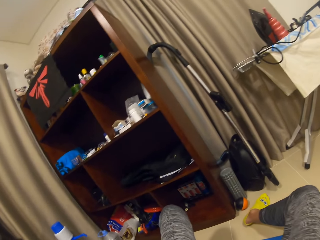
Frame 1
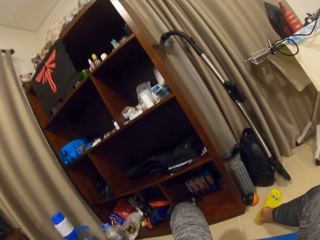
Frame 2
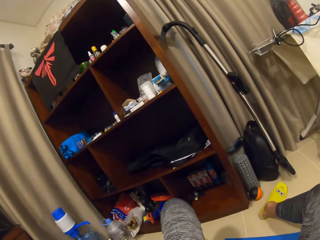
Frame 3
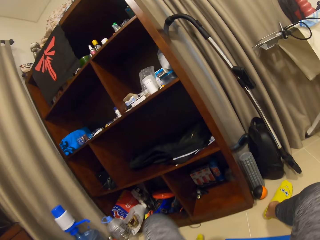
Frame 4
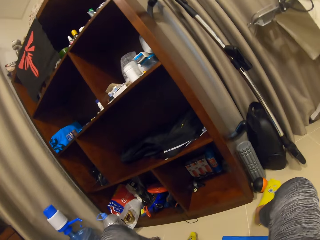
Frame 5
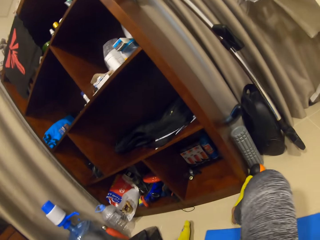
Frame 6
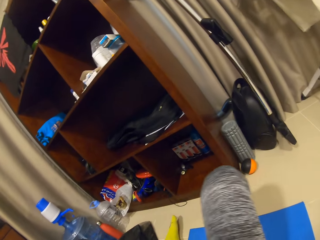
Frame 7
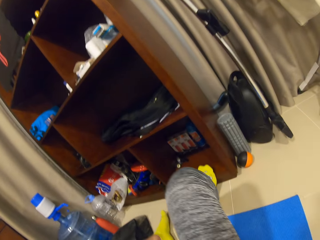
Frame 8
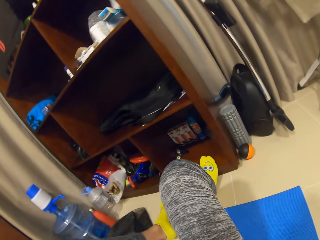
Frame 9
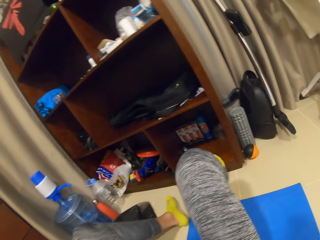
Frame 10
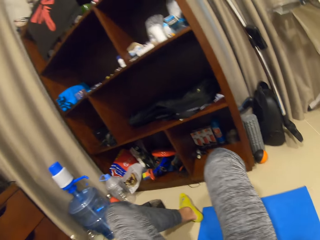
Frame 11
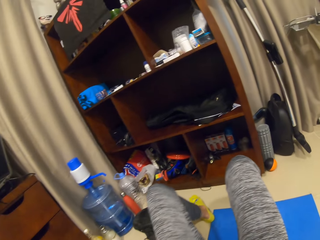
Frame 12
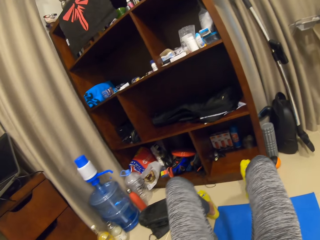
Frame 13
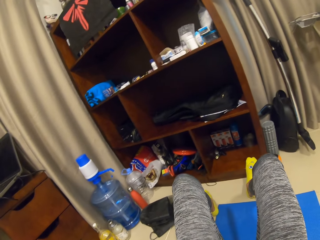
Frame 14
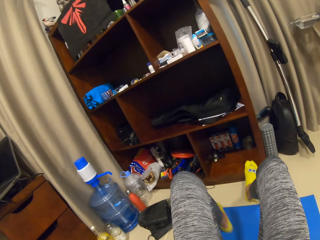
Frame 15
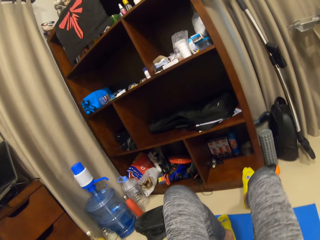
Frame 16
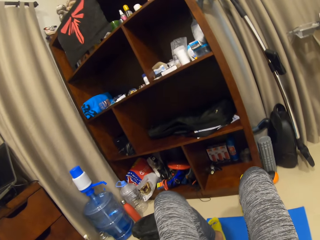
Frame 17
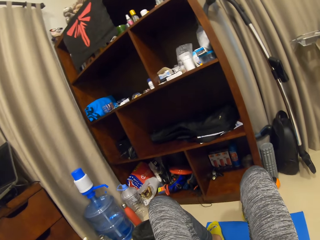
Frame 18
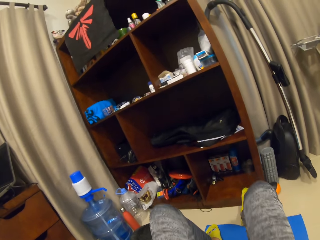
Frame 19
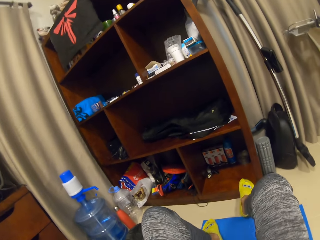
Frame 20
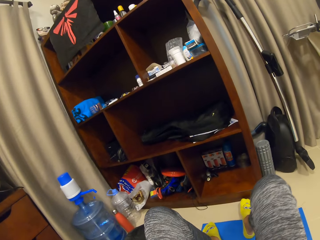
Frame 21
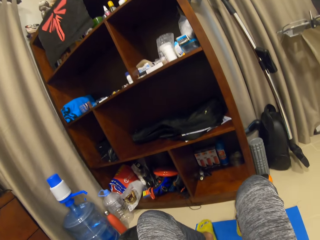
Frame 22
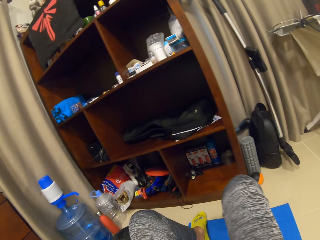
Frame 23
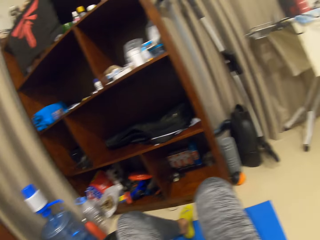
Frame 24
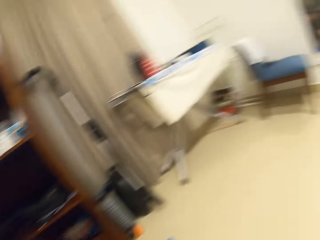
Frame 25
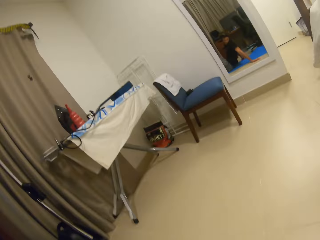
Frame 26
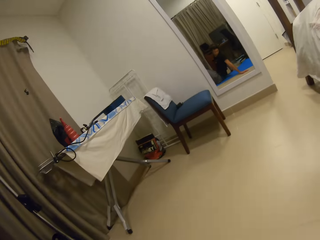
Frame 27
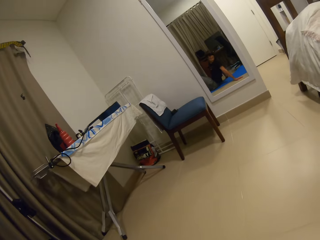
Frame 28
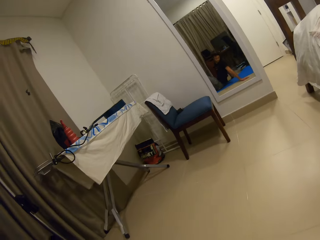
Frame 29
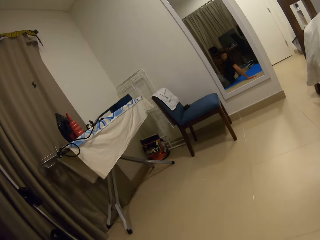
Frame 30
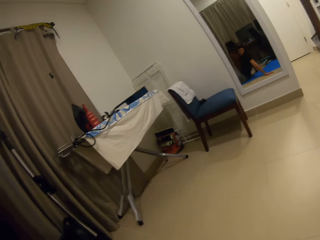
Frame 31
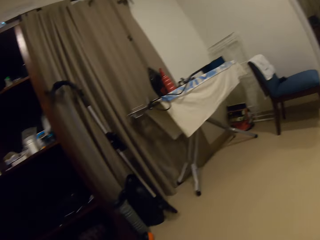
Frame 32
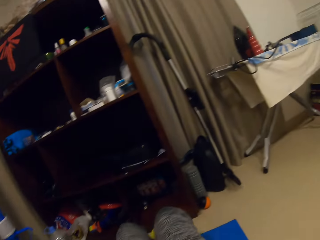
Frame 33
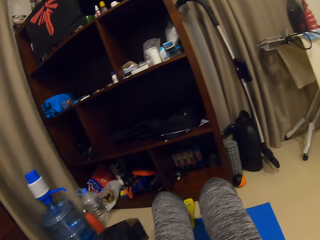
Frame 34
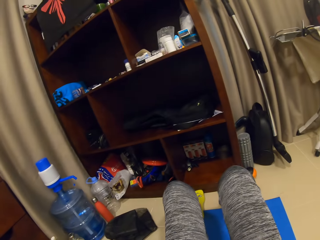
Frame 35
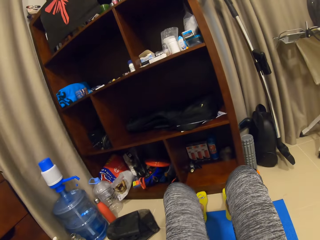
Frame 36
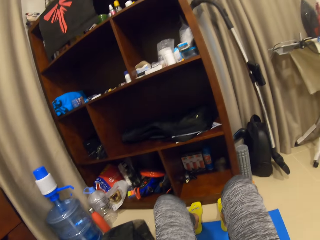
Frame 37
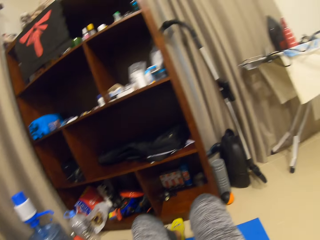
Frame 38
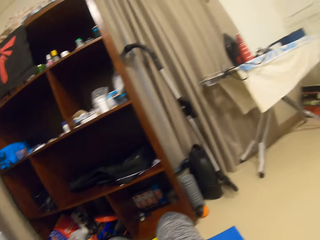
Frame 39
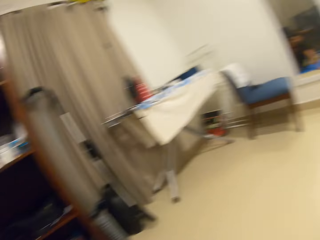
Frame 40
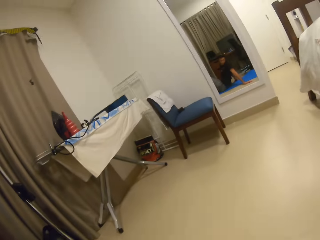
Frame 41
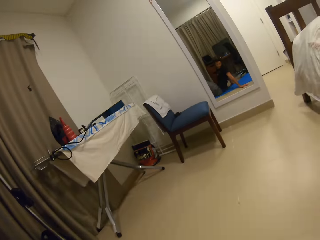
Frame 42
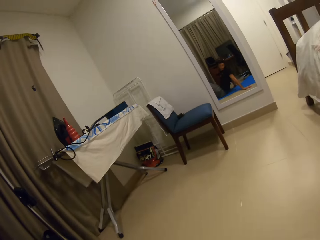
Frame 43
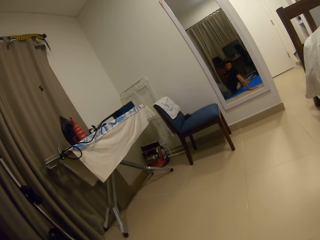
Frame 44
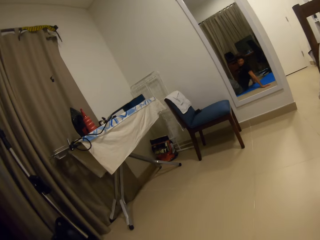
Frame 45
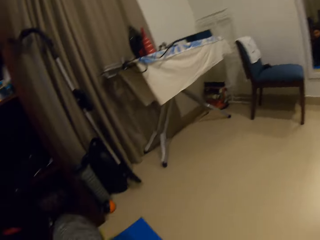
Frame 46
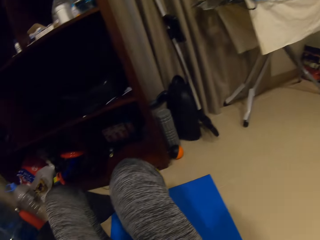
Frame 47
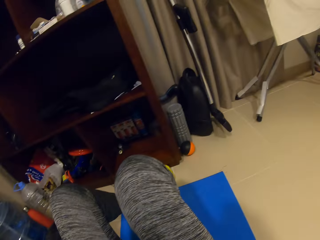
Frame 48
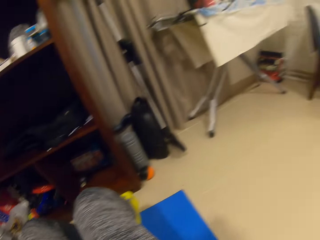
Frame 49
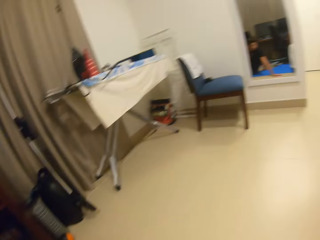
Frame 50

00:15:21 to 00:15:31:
The camera wearer swings both legs. They move on the mat. They pull the mat. They move on the mat. They look around.

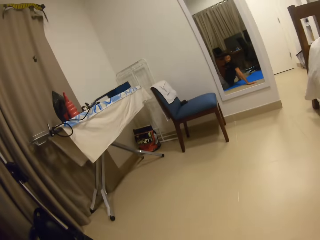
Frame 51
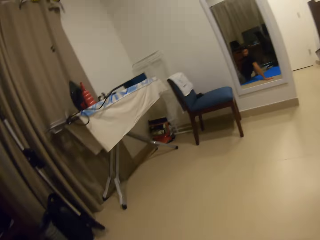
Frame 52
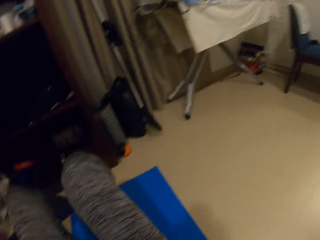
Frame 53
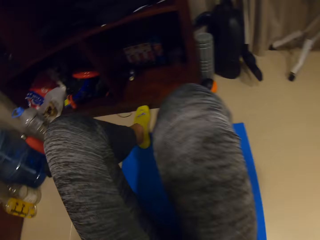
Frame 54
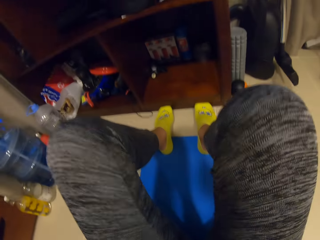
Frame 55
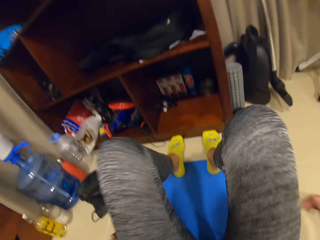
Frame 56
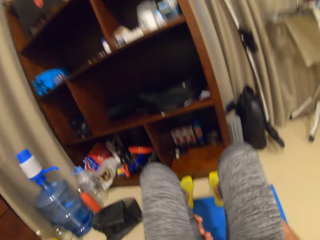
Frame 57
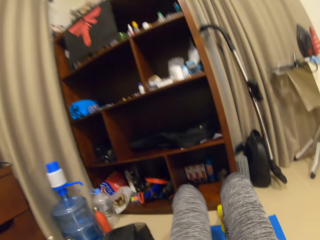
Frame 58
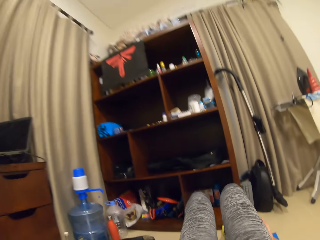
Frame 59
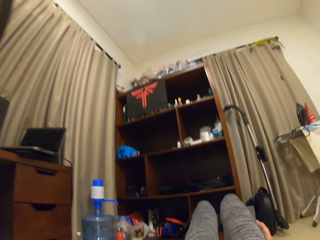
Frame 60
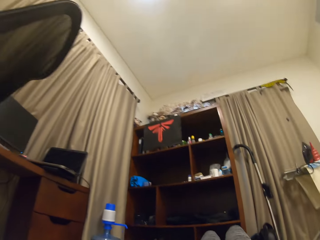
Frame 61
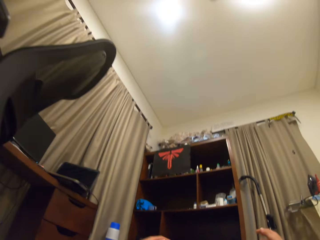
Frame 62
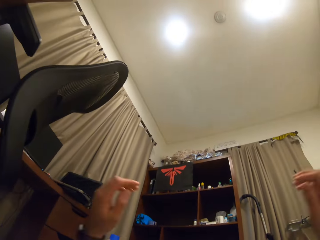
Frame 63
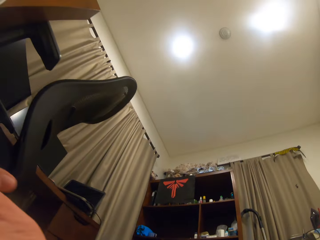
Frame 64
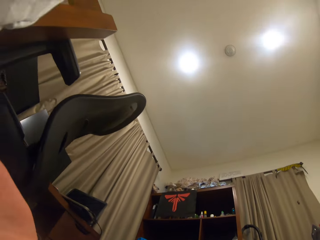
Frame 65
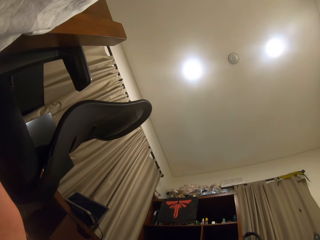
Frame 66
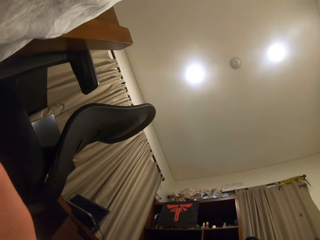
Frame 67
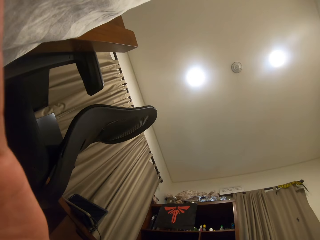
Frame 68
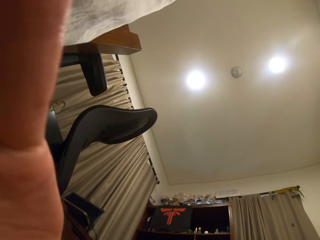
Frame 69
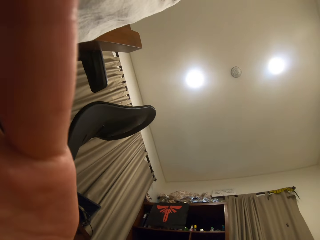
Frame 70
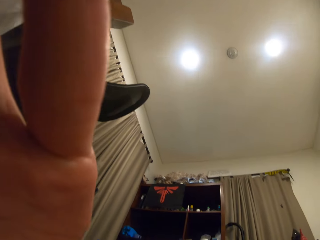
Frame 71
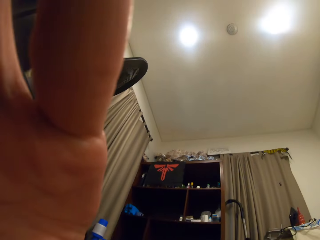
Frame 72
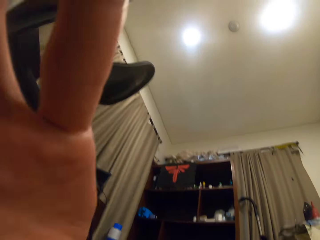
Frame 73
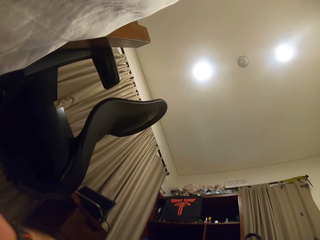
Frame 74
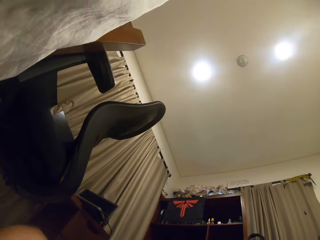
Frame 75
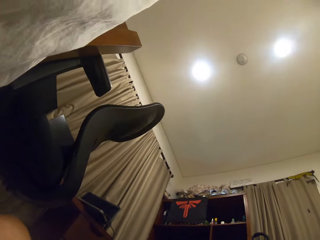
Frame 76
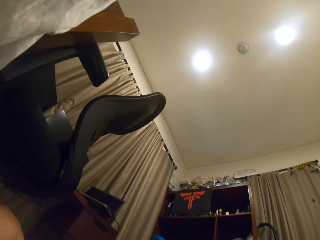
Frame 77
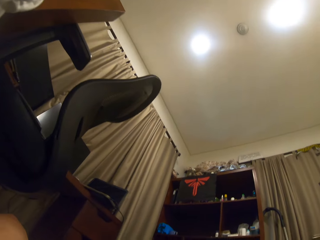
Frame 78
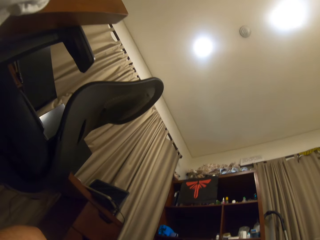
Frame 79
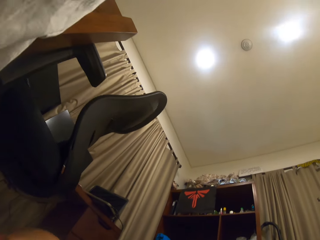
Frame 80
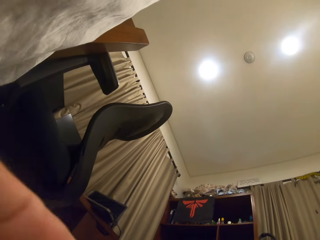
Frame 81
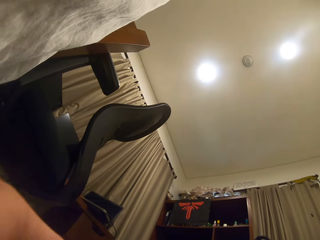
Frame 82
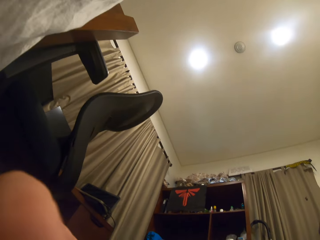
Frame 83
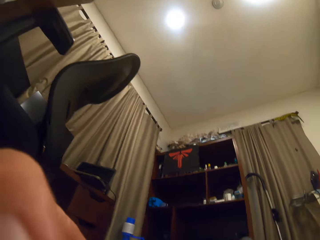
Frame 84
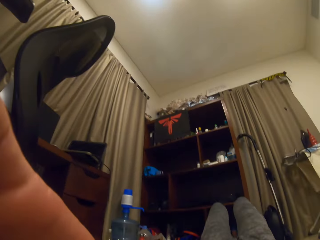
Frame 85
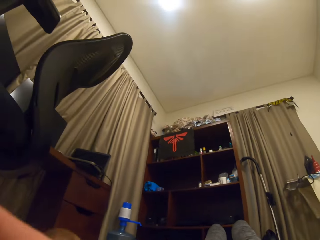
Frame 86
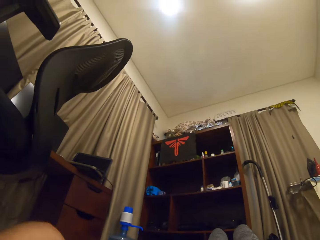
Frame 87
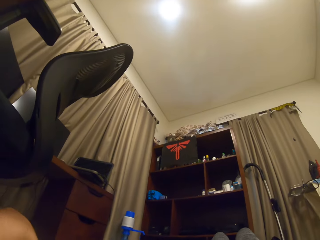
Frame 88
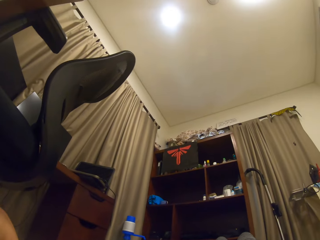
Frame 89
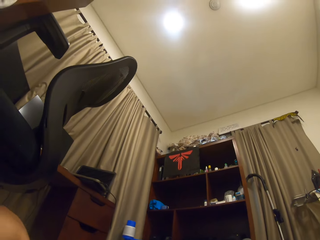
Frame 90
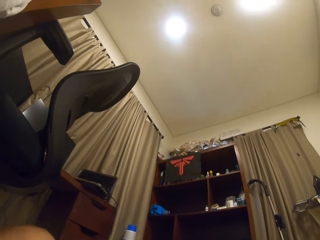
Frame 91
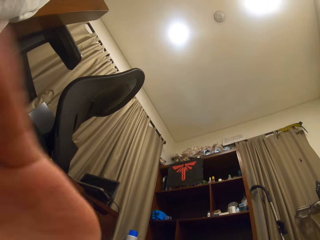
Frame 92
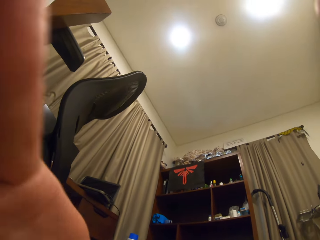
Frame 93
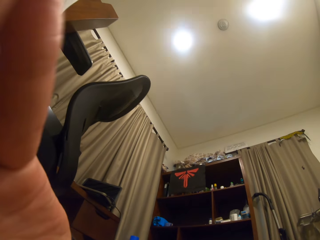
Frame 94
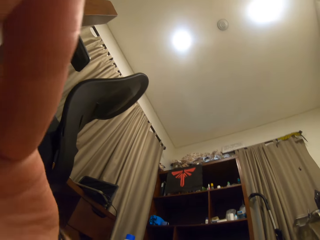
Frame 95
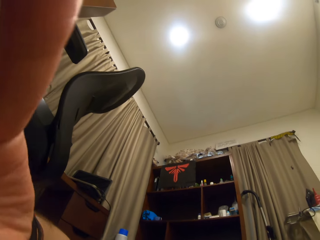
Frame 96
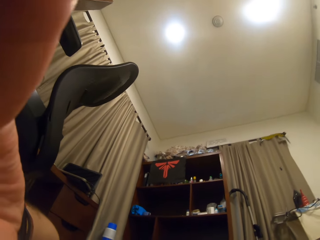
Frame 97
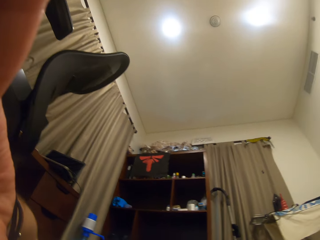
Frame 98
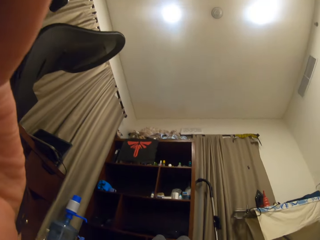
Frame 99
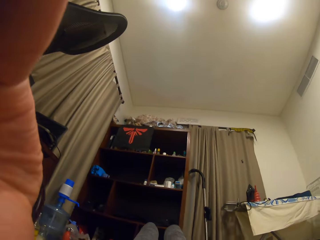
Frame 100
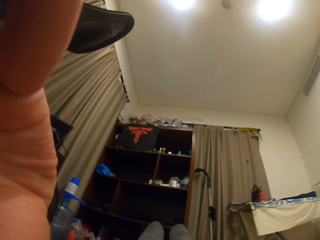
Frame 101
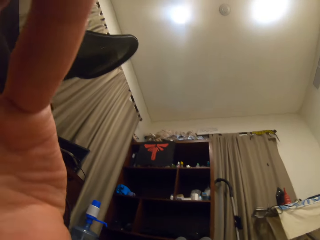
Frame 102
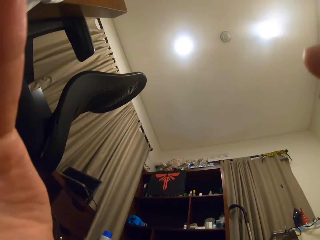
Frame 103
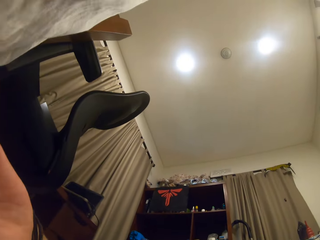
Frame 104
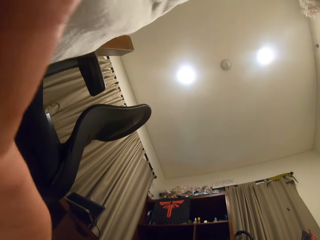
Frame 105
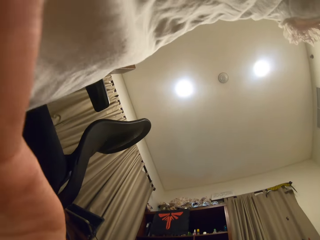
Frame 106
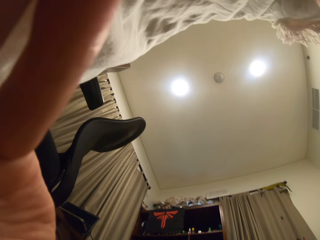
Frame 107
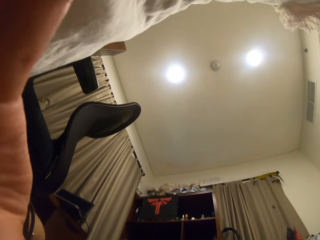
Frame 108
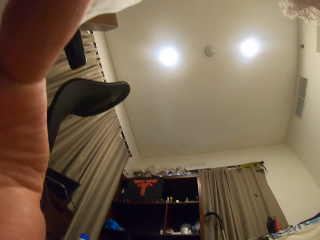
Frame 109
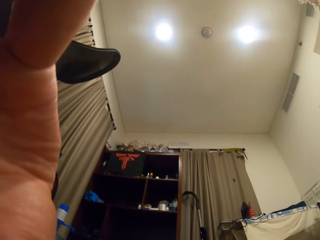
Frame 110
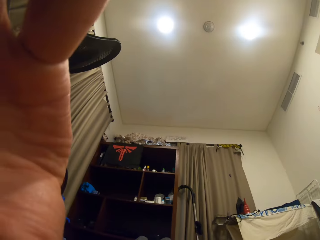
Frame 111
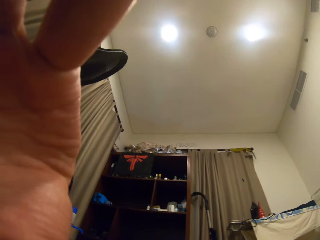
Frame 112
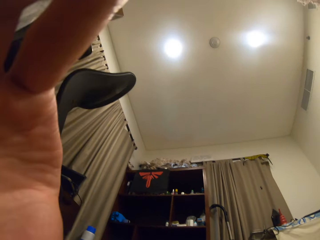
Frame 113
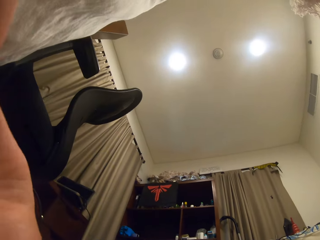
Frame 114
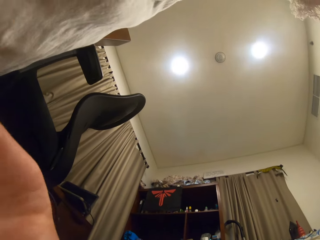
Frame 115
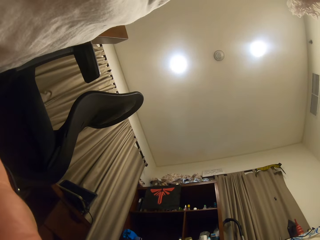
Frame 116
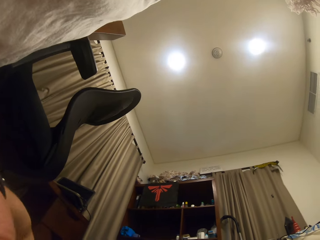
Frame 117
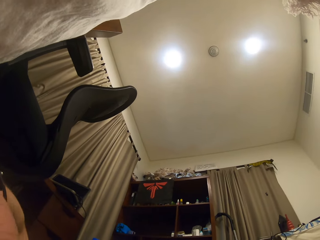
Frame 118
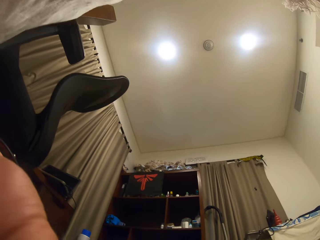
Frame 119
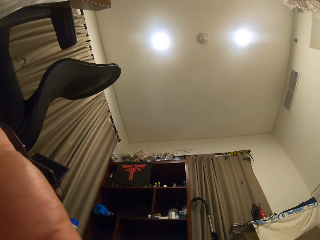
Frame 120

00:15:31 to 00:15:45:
The camera wearer lifts both legs. He lies flat on the exercise mat. He lifts both hands. He adjusts his camera. He looks up on the ceiling. He moves the left hand. He looks up on the ceiling. He moves the left hand. He looks up on the ceiling.
